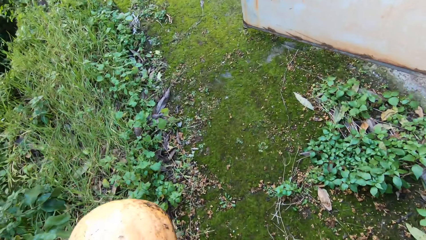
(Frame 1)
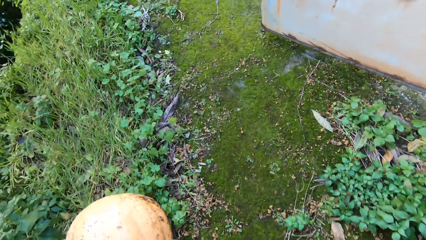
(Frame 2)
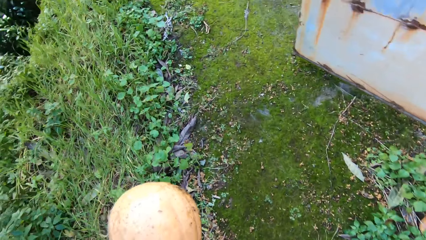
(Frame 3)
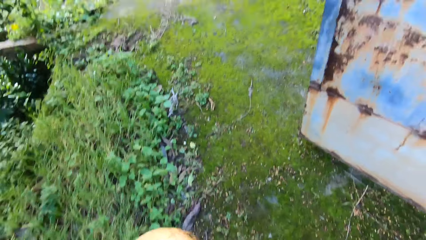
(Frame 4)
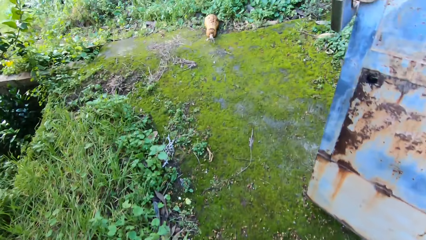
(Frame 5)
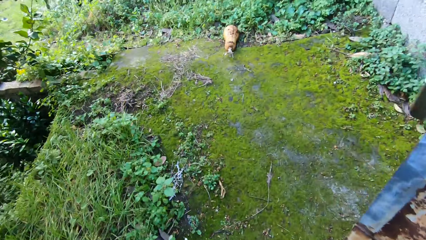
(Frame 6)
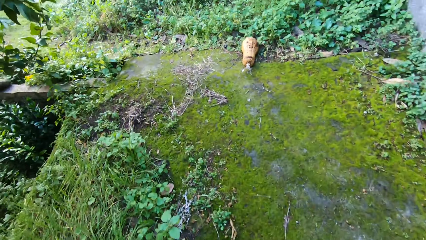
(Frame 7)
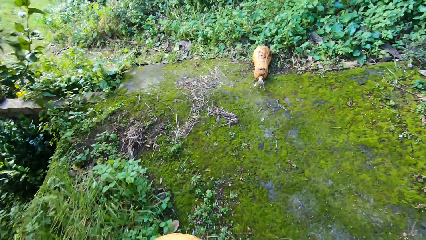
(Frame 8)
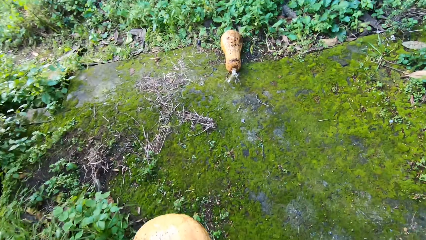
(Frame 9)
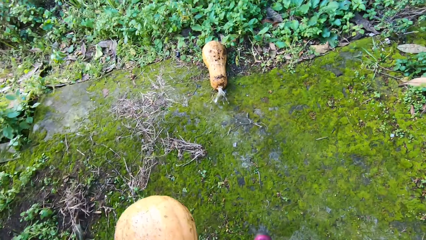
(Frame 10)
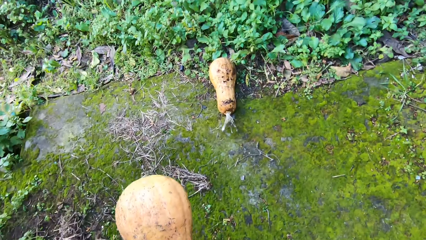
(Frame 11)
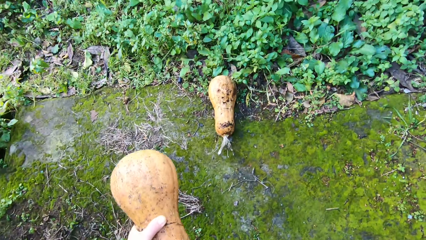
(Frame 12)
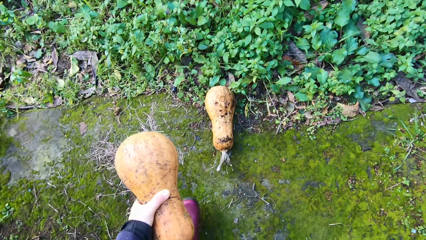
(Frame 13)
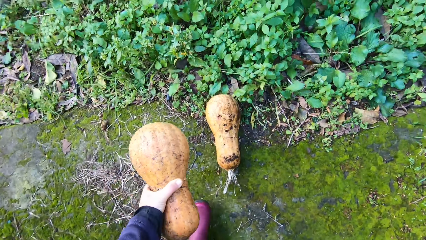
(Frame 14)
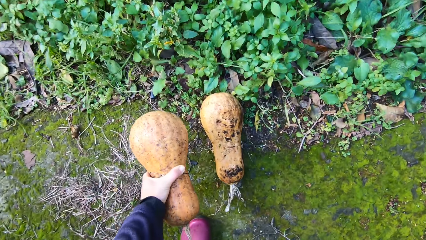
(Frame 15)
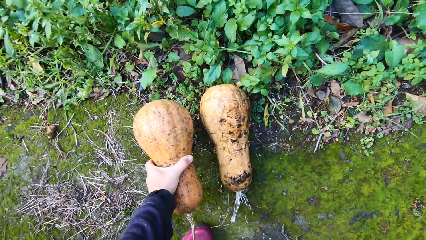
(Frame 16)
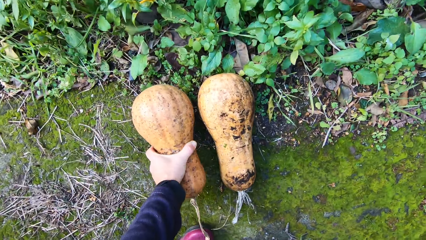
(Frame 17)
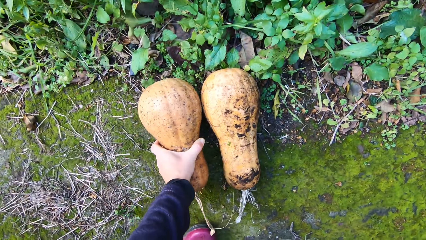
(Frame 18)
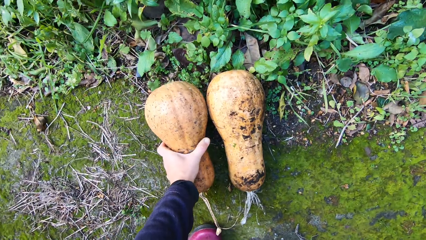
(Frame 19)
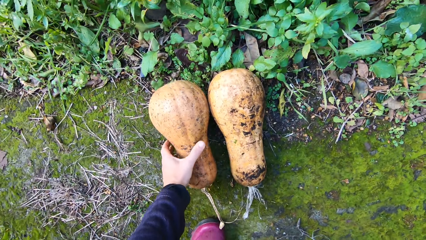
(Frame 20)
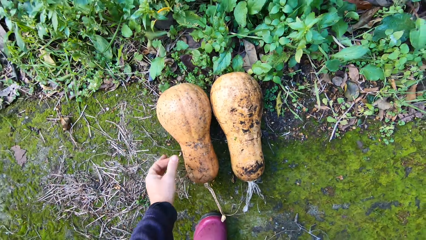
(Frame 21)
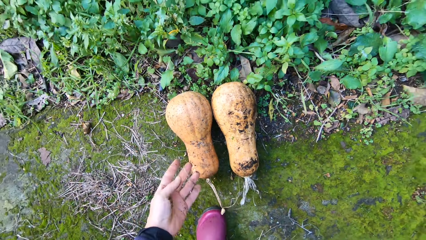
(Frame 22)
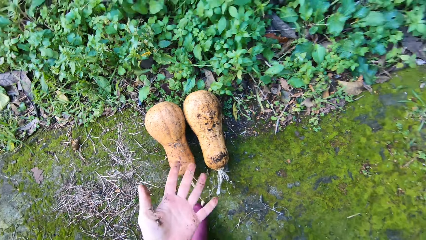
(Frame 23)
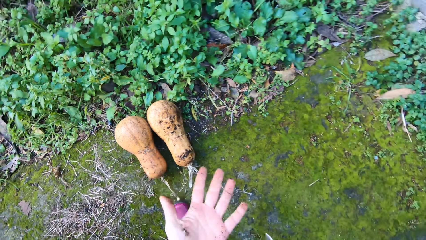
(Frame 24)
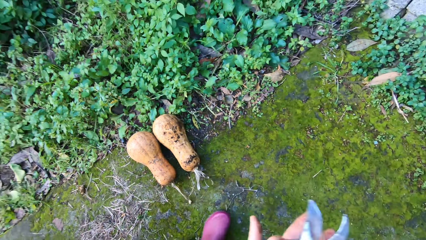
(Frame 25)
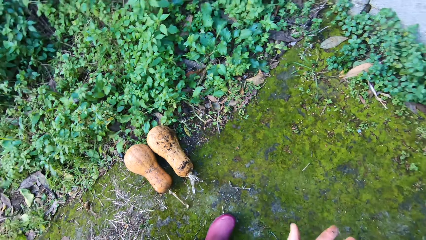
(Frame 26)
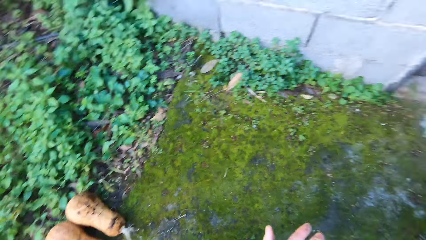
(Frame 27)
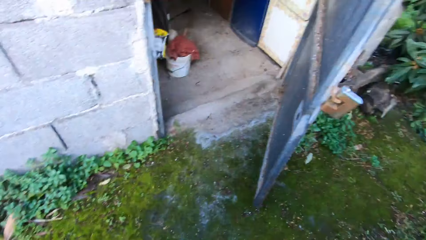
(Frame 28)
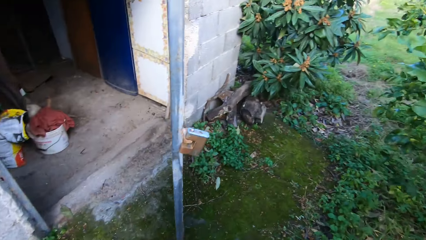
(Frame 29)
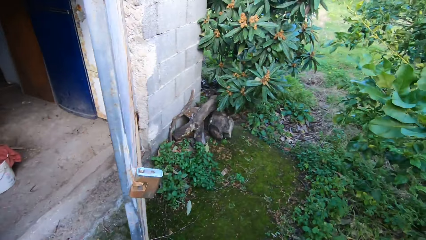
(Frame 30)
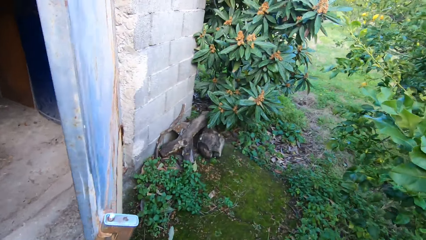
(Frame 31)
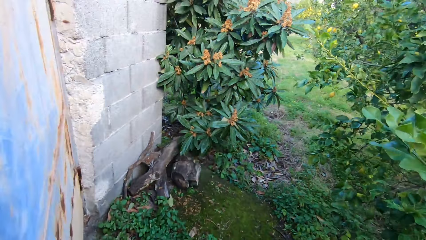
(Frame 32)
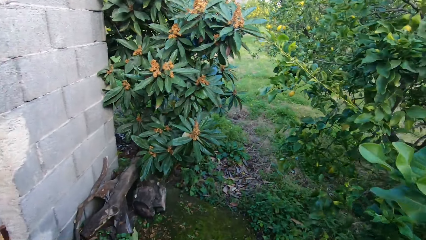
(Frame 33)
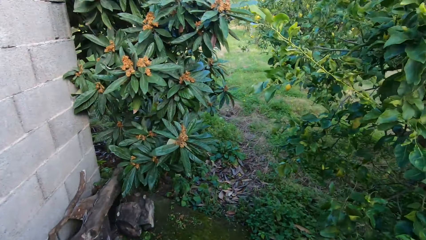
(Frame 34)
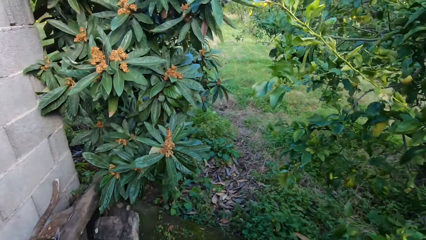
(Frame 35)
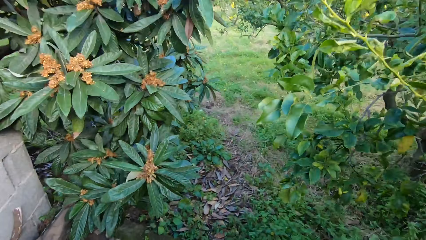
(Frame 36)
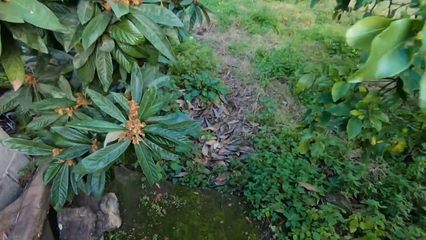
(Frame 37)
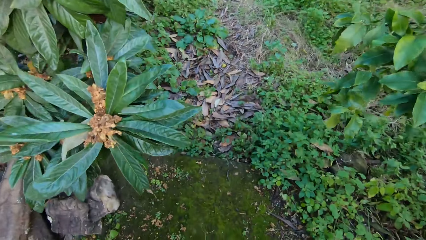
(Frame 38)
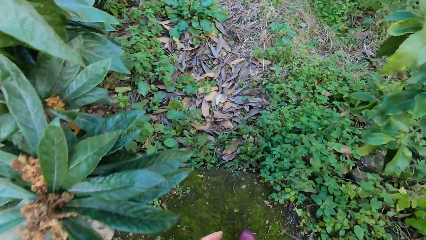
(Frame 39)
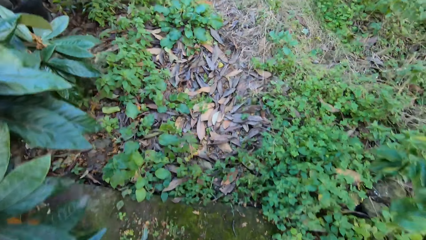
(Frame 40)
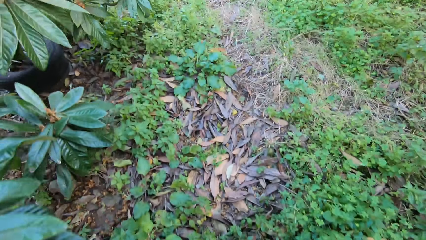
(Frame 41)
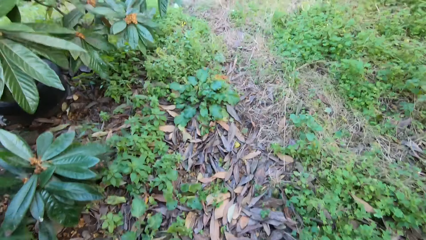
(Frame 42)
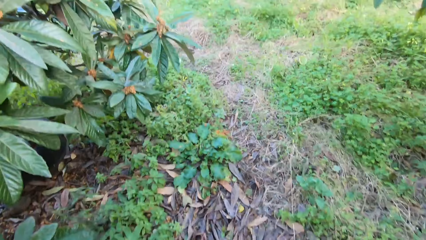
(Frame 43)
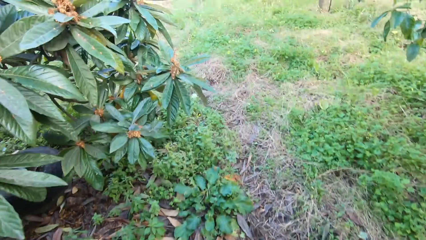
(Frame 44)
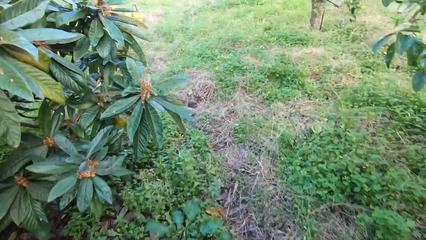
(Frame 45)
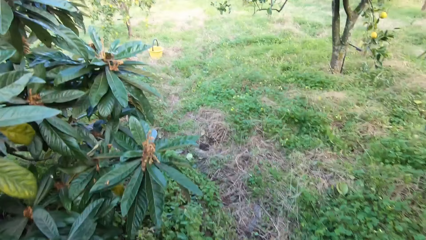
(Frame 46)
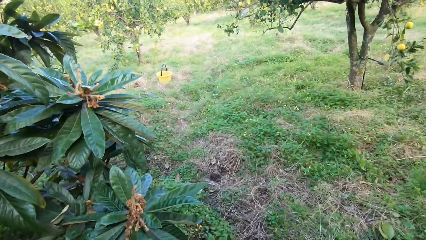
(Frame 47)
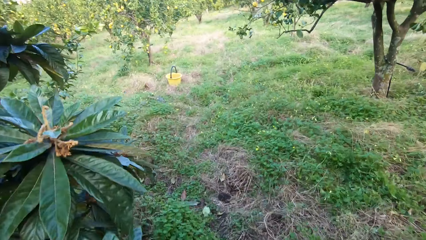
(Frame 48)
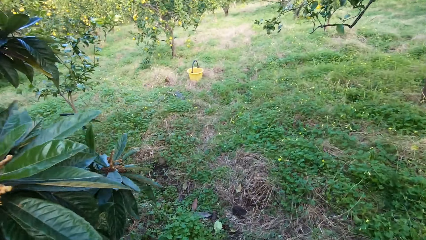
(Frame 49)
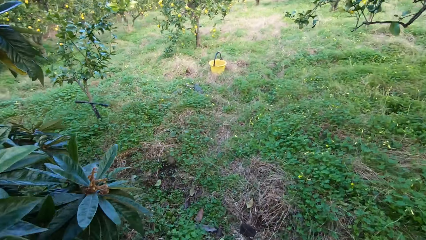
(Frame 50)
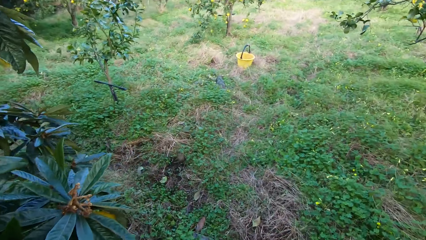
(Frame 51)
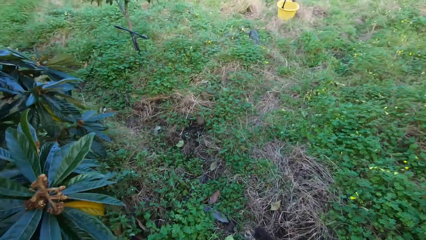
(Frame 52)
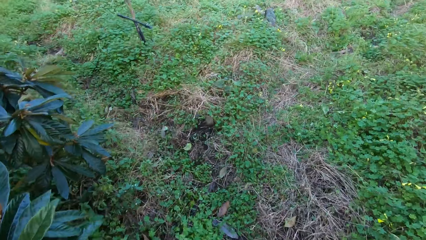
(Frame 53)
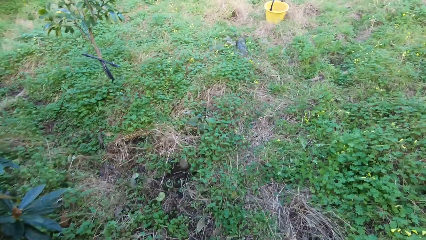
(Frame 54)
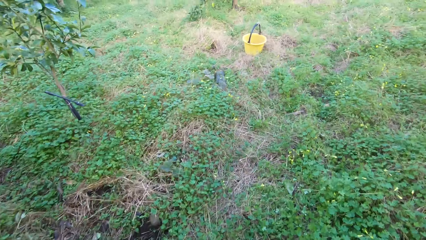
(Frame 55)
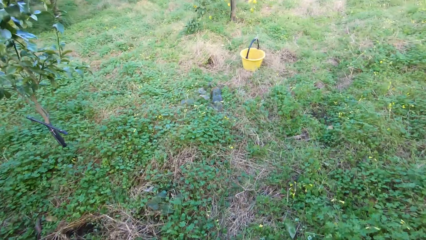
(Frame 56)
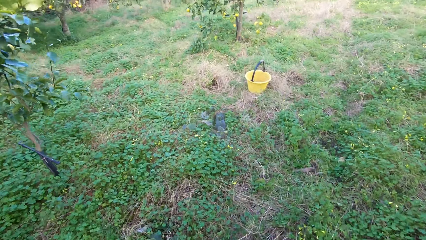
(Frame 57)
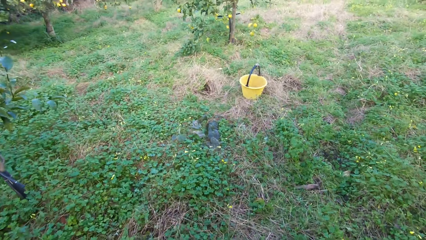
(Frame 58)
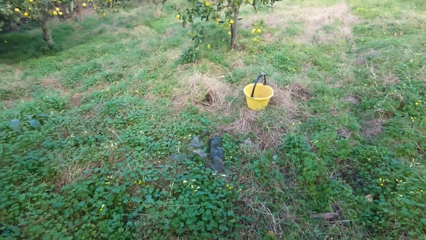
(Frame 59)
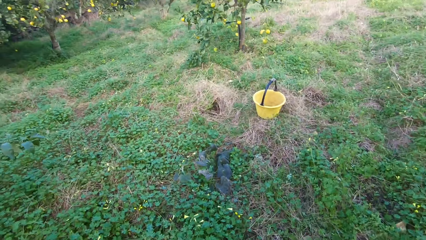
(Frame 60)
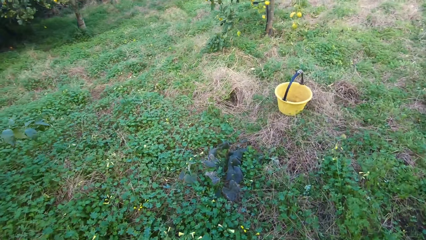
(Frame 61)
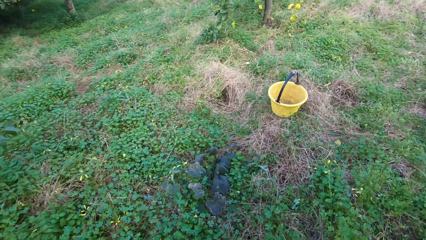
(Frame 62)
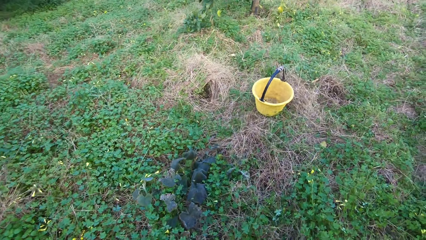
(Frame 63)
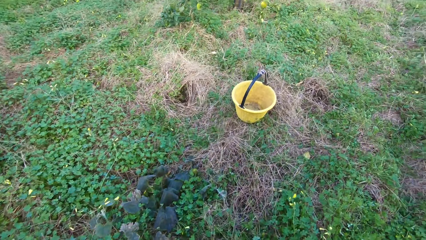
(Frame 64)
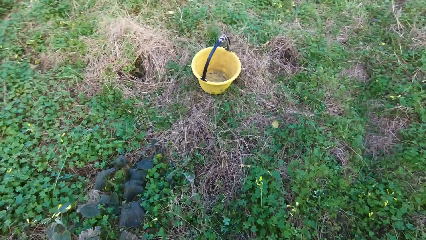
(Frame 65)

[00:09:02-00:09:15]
The camera wearer puts the melon beside the first one. He brushes his hands. He walks back into the farm.

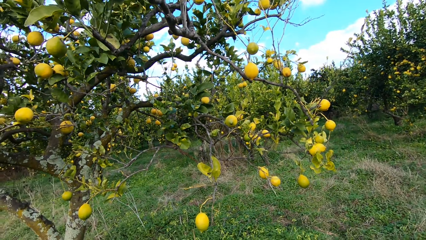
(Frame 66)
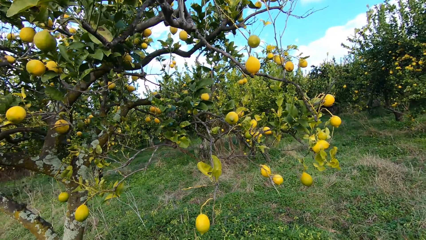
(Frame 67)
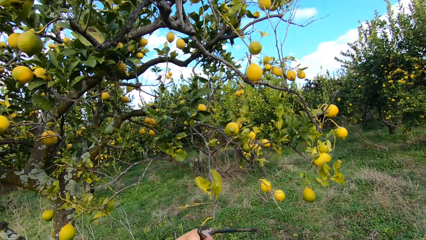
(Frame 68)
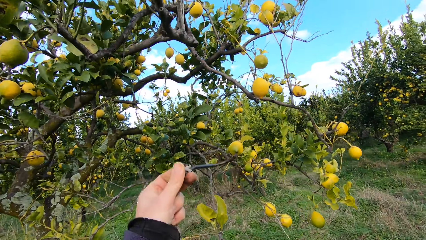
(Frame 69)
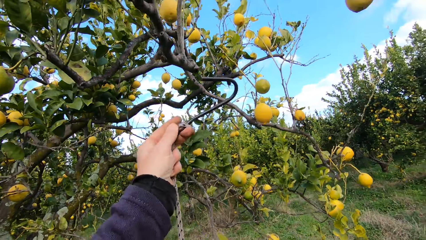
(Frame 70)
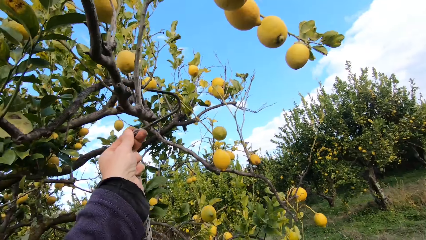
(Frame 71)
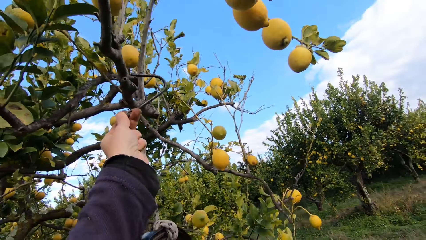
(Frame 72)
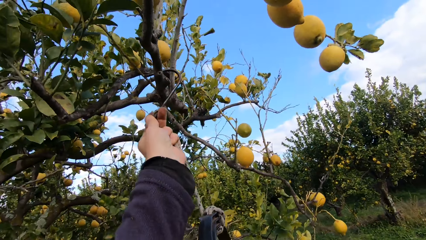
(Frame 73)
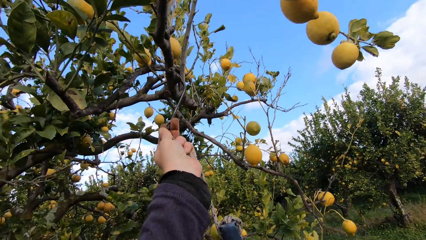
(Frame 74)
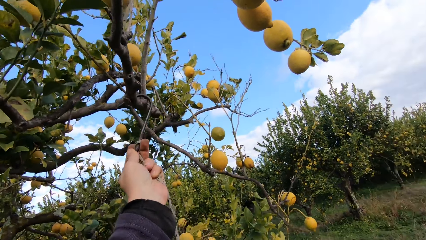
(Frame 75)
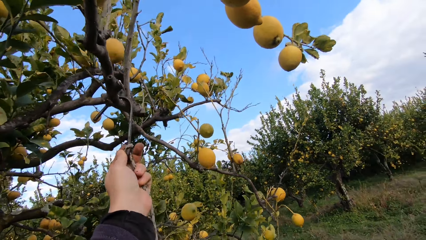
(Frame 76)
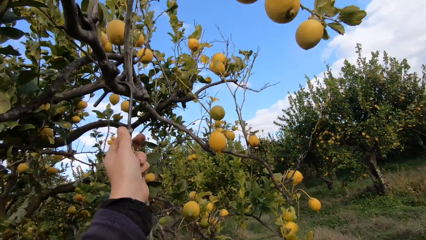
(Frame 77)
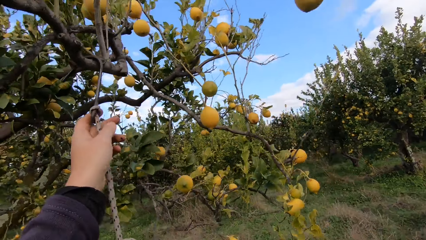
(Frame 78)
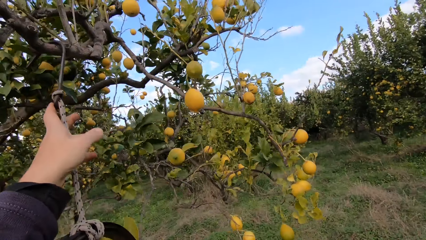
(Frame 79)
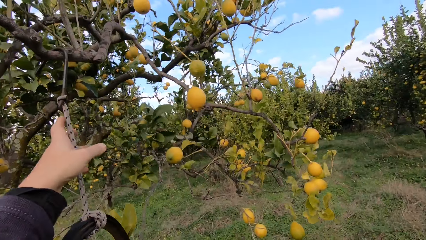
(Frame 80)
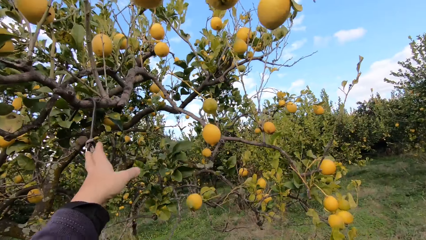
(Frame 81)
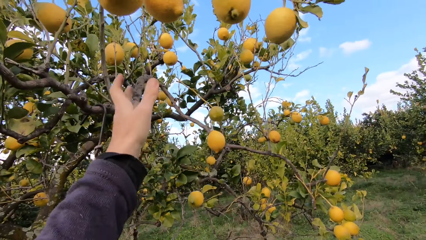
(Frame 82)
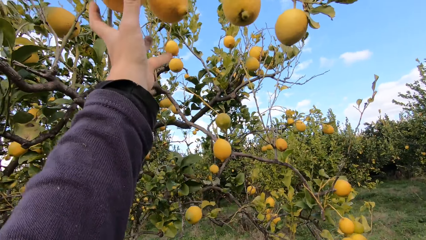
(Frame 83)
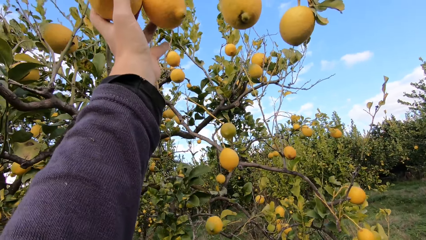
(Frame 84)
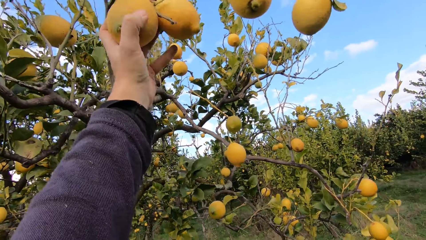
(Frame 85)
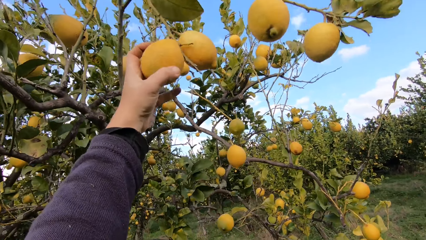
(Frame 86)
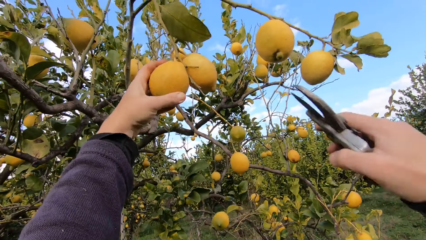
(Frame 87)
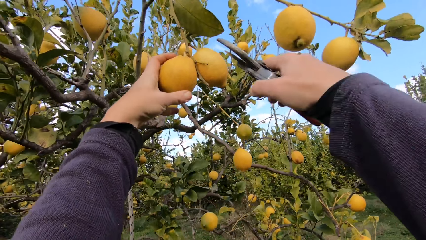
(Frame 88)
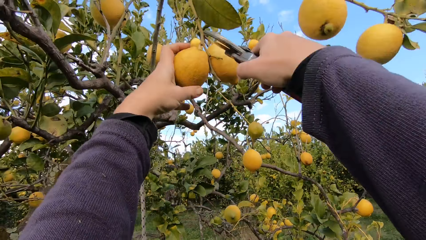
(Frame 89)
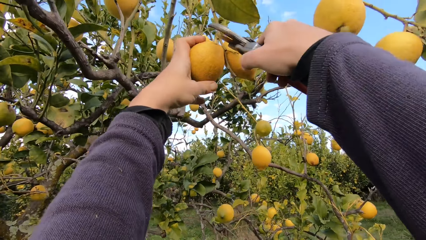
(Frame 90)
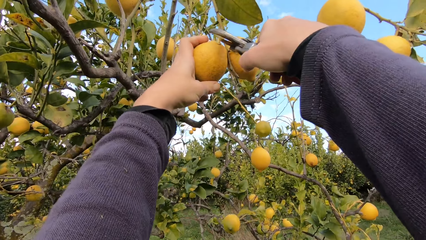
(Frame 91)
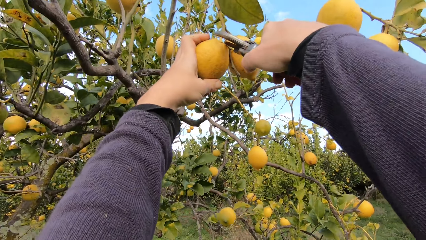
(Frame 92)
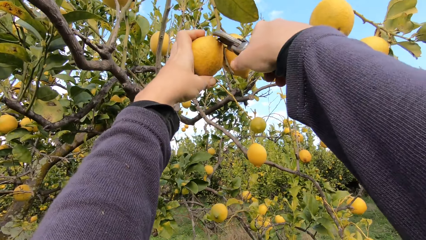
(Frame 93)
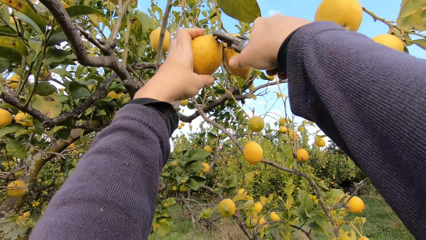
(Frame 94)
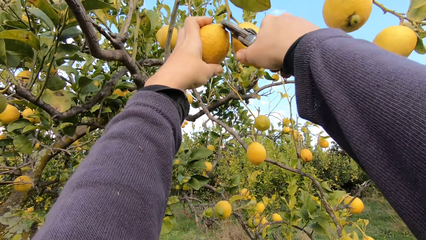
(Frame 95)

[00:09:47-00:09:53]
The camera wearer hangs the bucket on one of the tree branches. They hold a lemon. They pluck the lemon from the tree with a plier. They cut the lemon using pruning shears.
